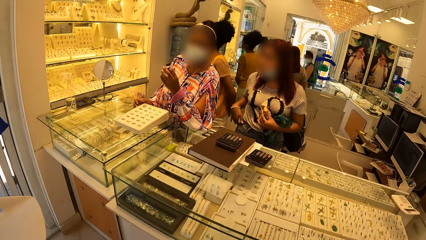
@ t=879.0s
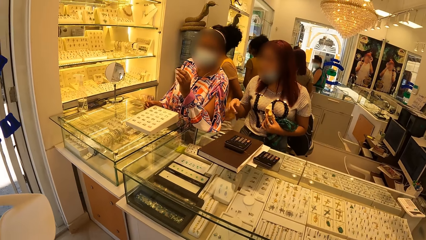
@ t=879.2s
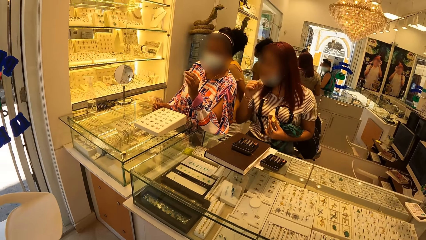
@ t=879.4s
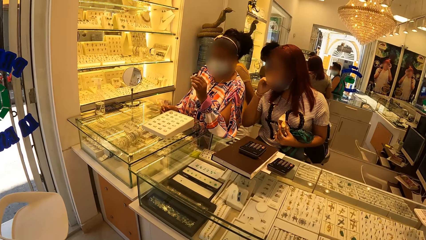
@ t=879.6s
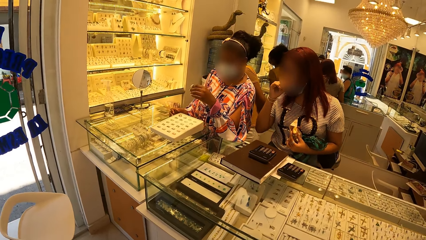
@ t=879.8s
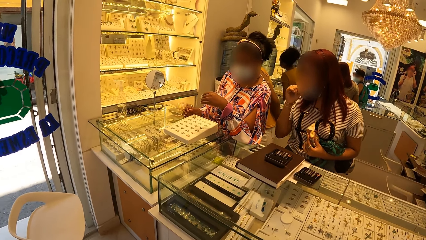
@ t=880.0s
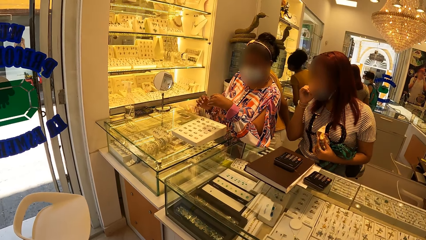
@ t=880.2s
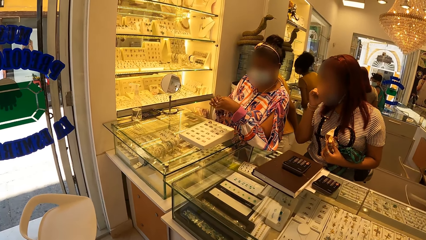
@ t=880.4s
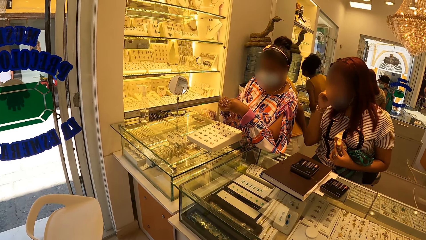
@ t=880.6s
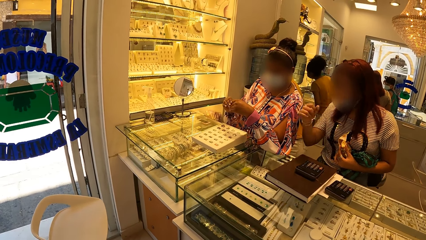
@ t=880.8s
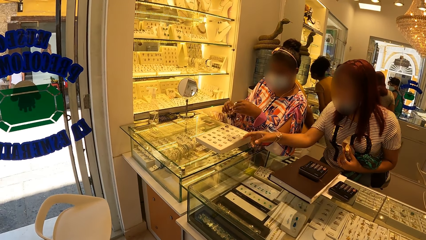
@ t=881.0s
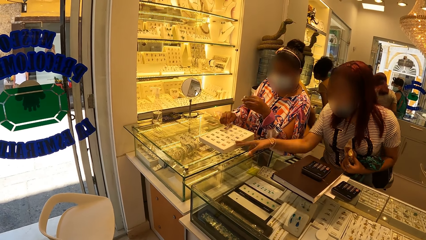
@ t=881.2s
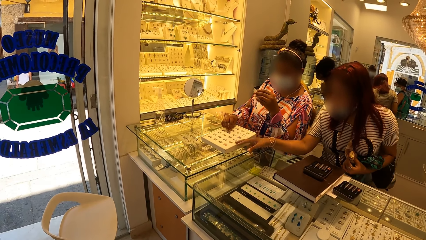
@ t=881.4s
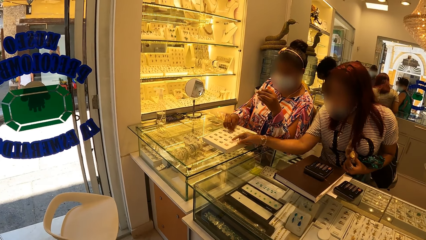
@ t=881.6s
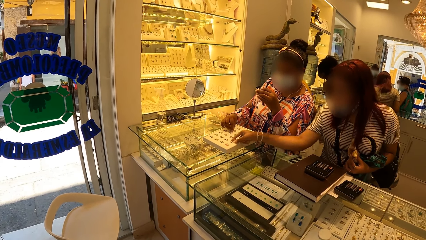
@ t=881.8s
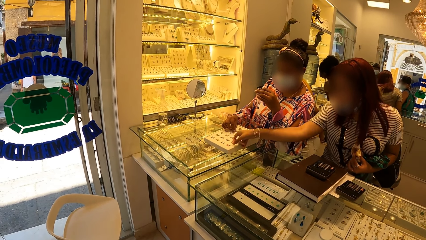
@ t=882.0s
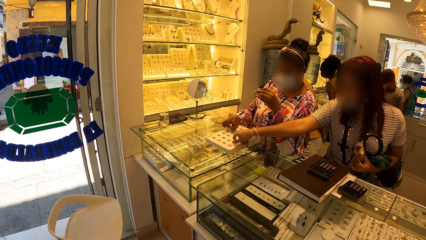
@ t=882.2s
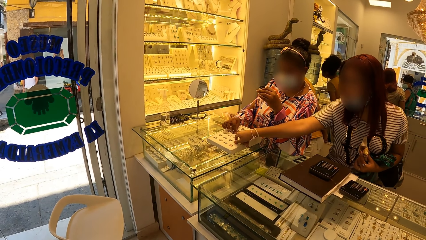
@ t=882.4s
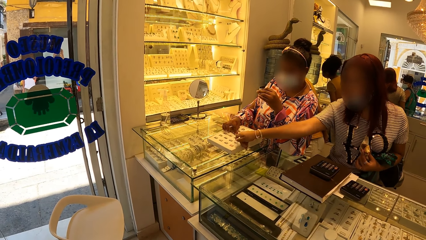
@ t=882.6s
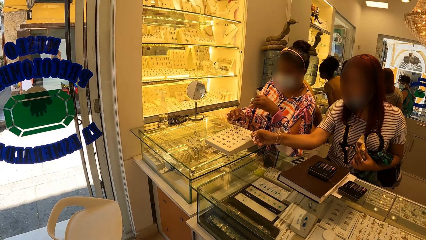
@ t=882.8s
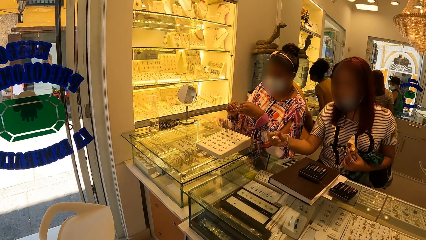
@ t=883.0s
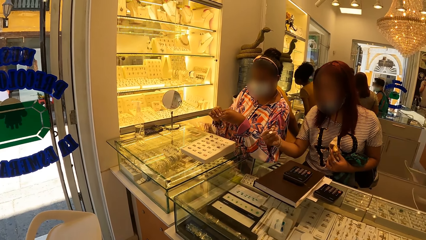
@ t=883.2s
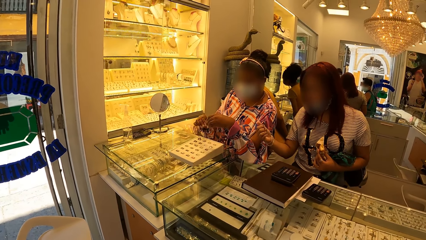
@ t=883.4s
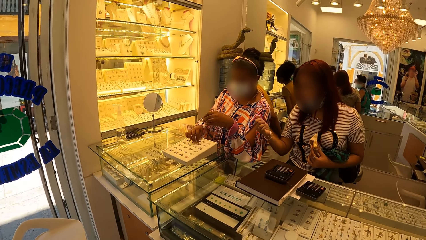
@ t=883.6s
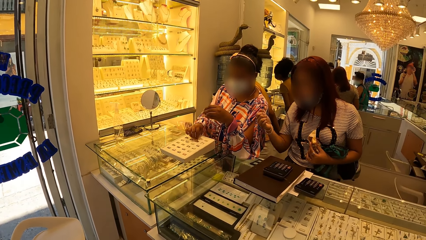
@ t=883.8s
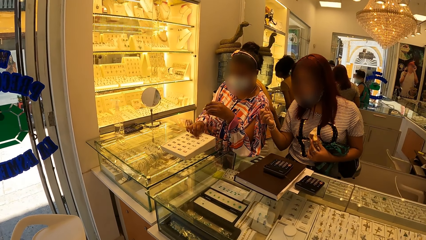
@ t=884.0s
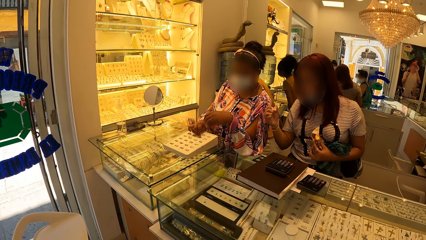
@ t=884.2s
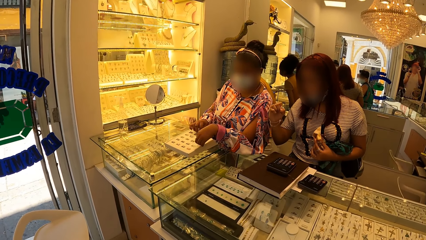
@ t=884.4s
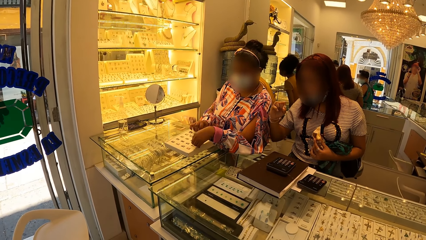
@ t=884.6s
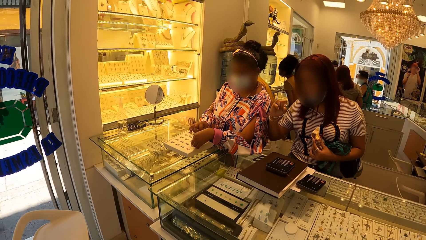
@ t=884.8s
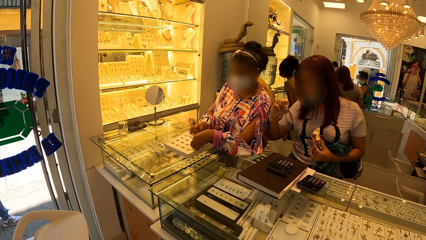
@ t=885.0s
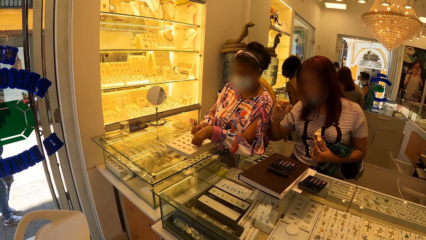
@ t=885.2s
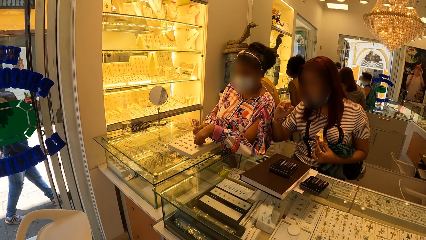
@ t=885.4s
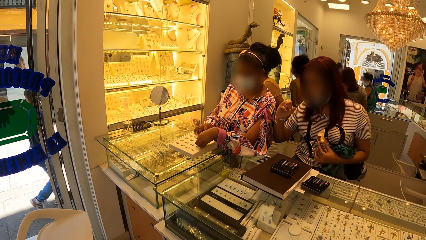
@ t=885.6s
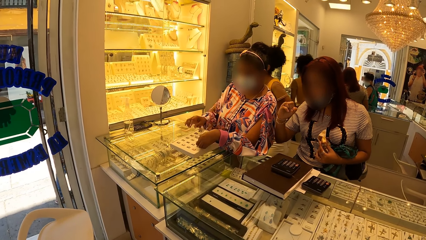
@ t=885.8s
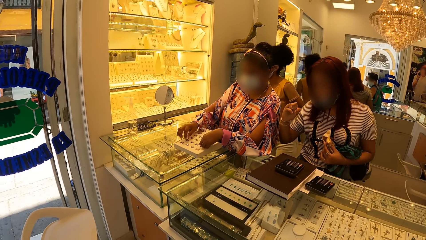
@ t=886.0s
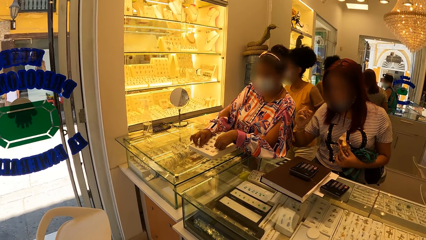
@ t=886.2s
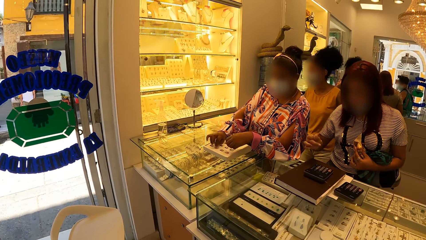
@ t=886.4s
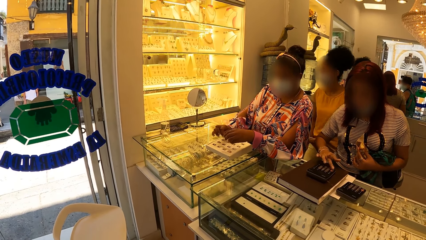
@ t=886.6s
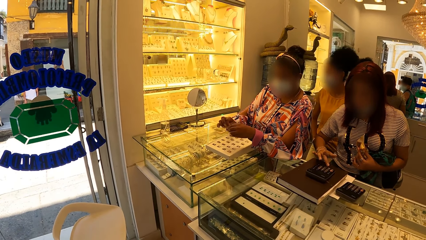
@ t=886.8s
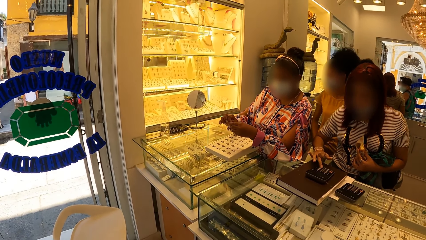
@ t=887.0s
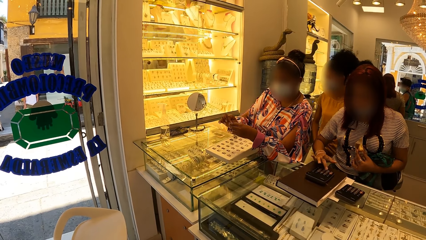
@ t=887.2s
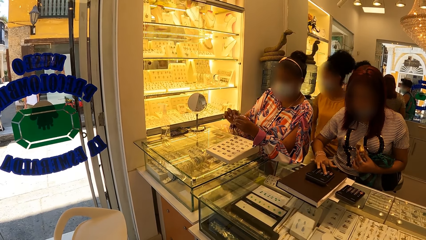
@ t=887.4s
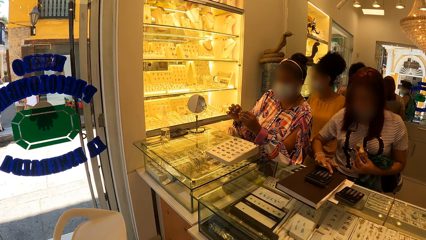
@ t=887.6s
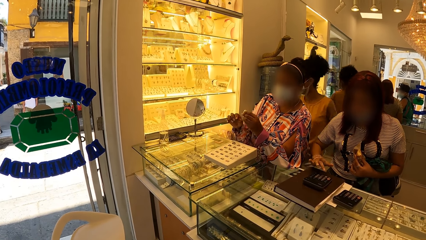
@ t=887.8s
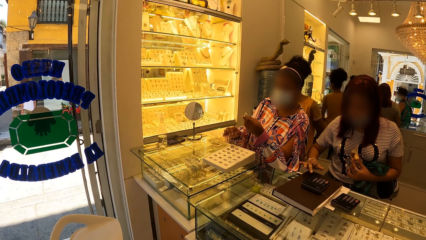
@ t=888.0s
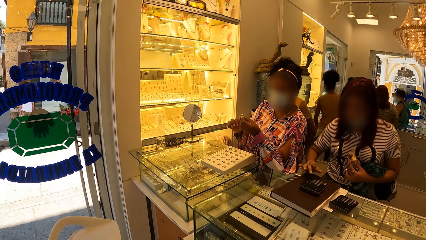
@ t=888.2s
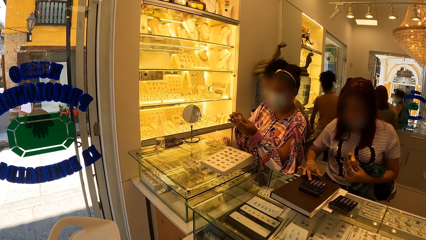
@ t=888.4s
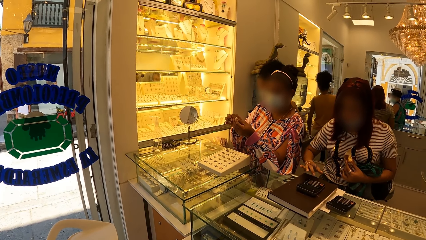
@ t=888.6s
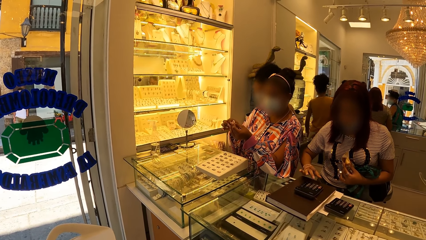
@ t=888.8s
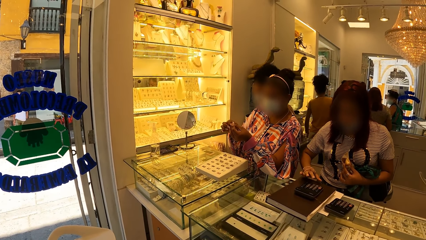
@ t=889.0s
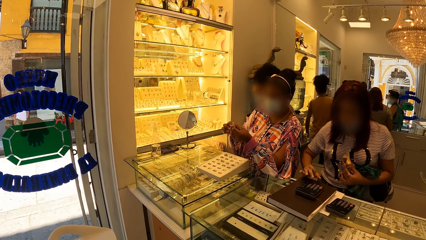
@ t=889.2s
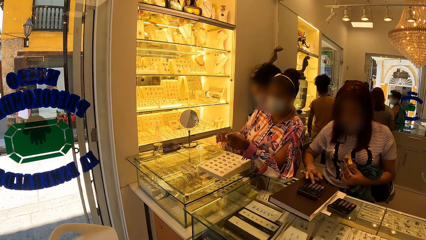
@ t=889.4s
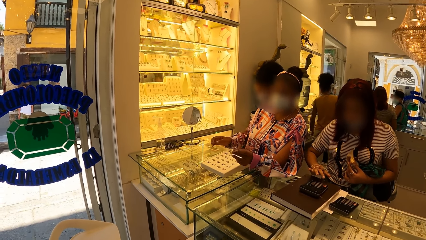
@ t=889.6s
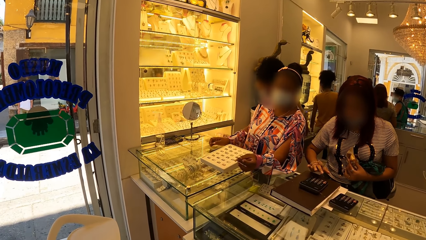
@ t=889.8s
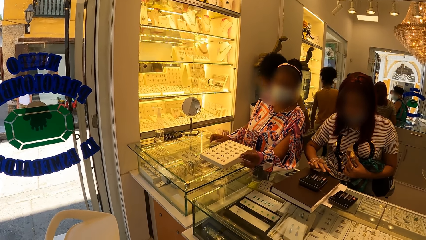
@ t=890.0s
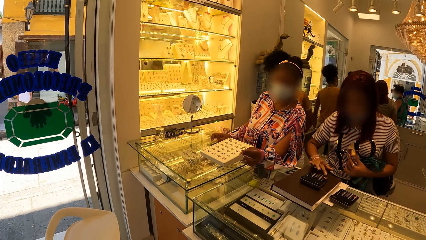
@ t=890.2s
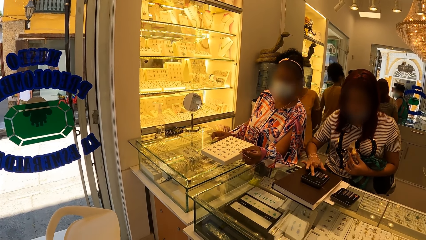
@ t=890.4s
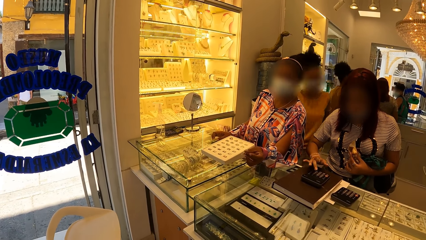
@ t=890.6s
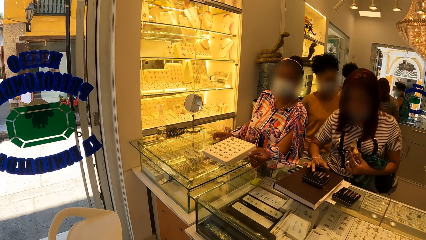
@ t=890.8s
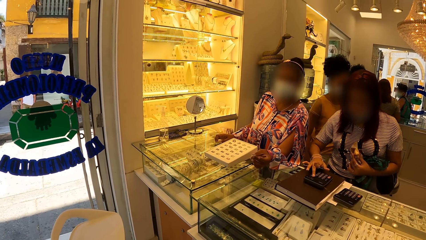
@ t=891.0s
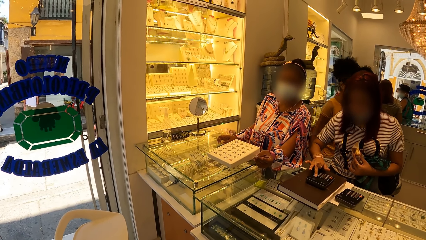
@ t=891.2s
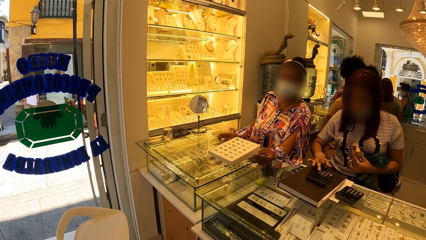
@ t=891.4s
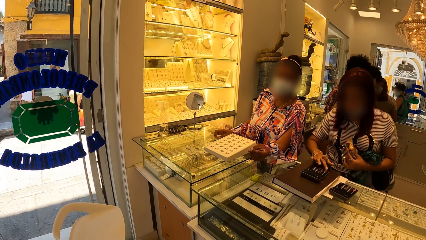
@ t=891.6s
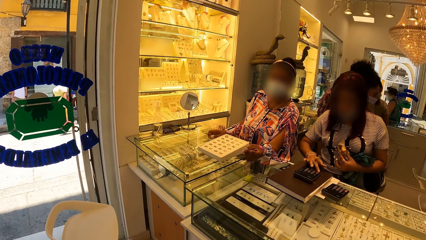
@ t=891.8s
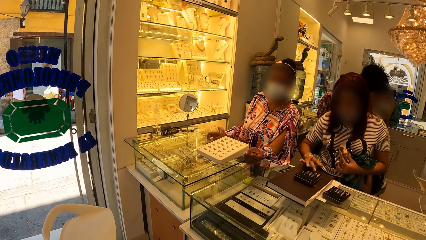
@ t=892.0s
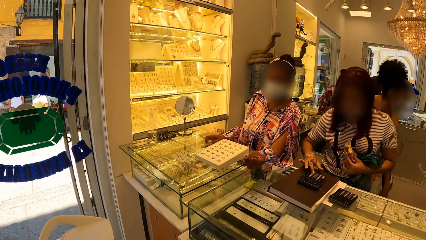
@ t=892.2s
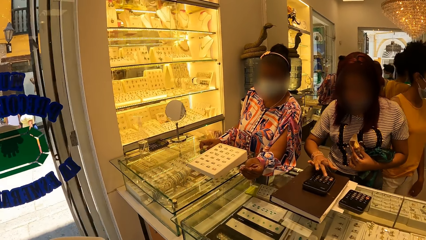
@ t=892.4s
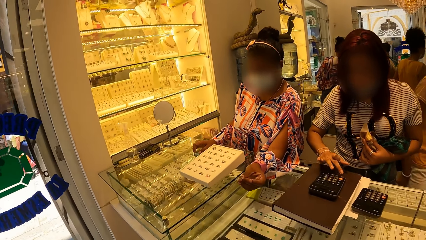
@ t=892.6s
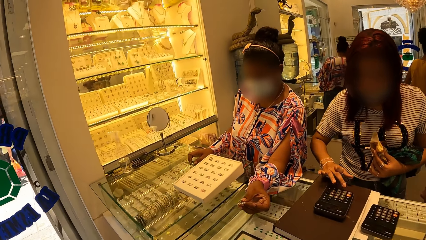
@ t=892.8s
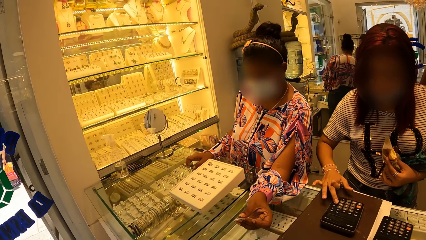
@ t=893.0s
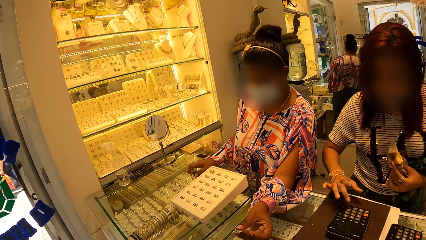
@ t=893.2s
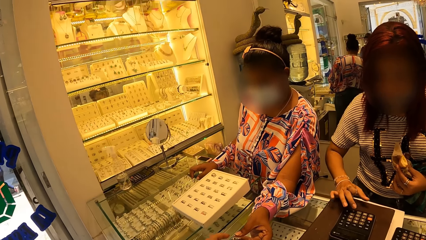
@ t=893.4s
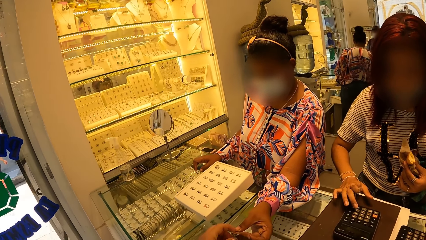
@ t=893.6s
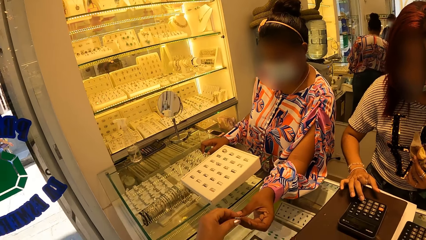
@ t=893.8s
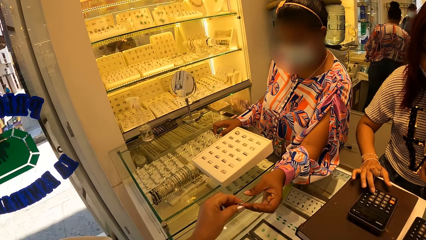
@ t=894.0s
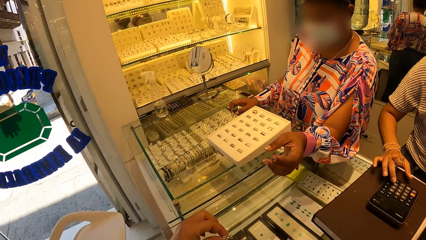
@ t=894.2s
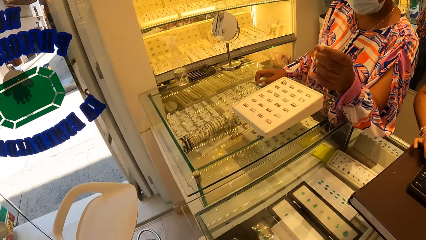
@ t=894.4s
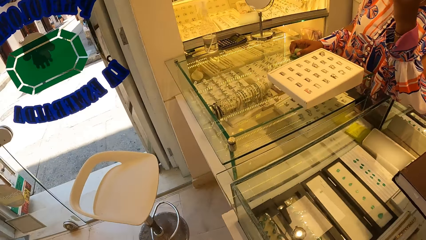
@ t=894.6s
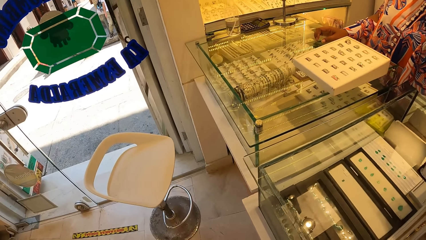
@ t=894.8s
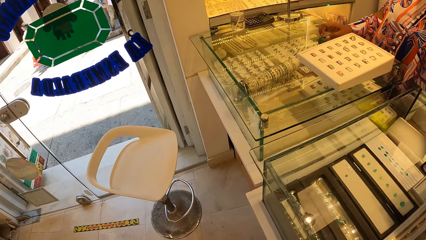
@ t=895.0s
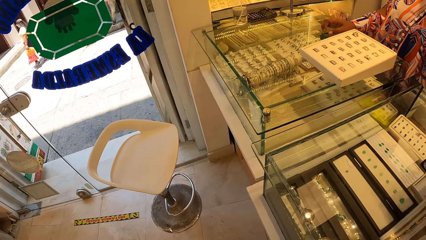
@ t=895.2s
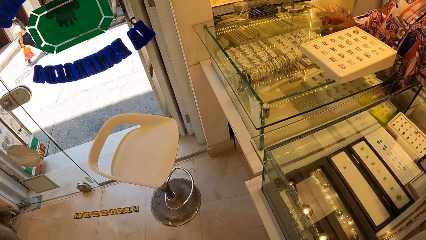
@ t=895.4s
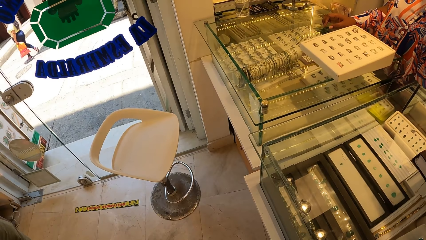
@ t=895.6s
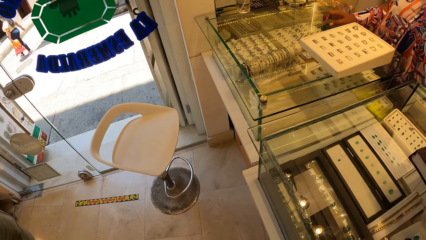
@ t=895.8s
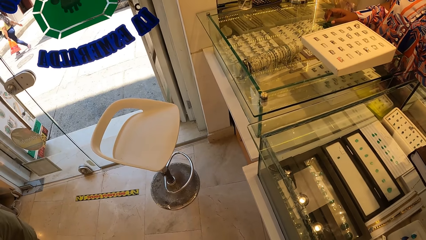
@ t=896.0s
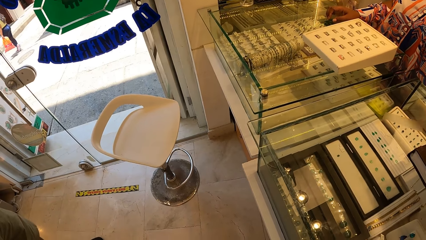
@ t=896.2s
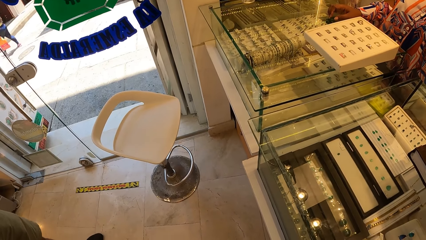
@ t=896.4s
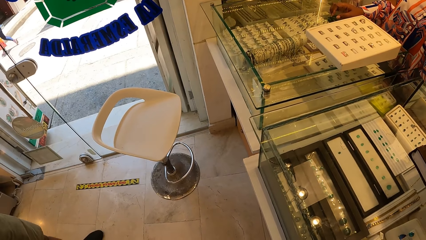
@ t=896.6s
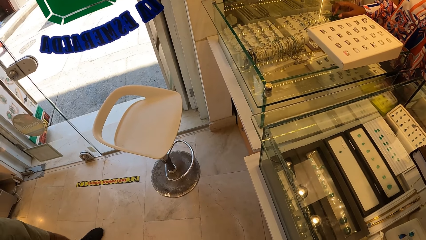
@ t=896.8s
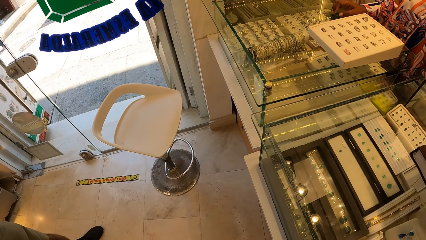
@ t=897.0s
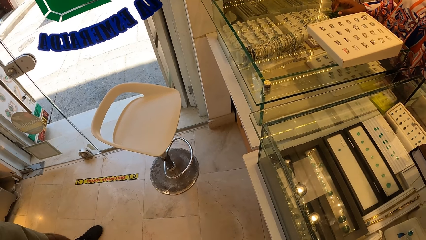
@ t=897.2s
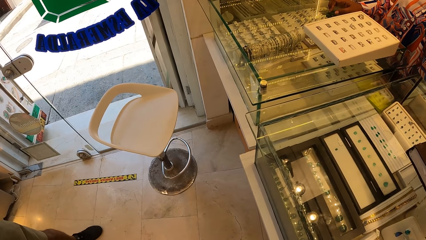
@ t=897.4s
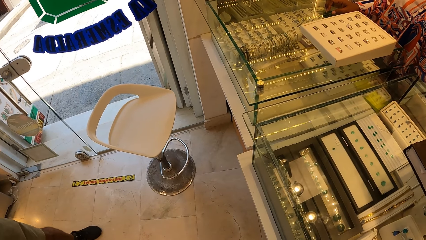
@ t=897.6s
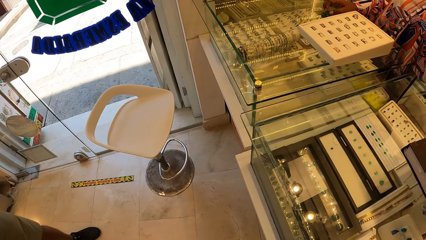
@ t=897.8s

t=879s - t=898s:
The camera wearer faces two customers. A person chooses a ring from the rack. Another person gives the camera wearer a ring. The camera wearer takes the ring from a lady.
